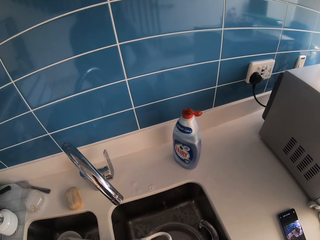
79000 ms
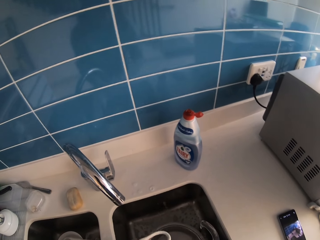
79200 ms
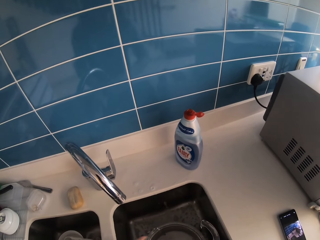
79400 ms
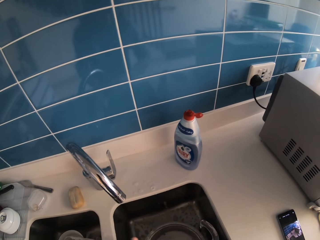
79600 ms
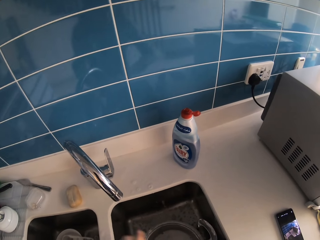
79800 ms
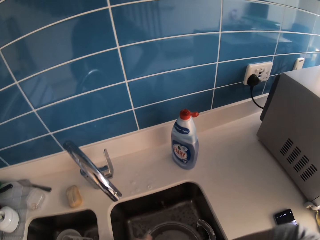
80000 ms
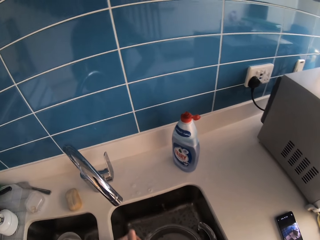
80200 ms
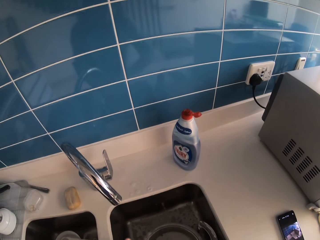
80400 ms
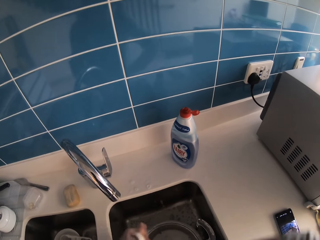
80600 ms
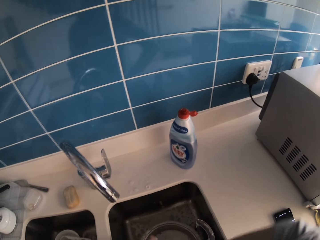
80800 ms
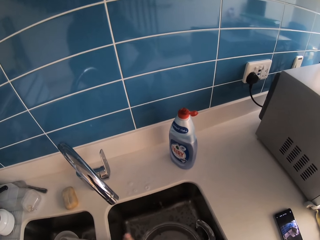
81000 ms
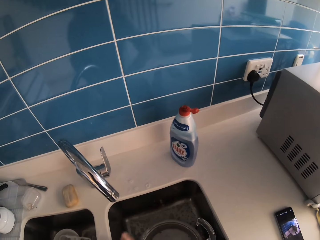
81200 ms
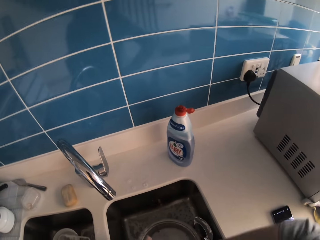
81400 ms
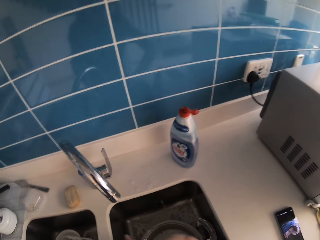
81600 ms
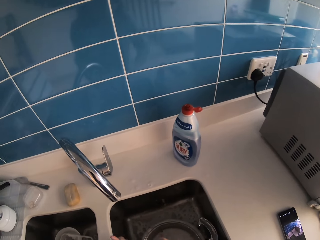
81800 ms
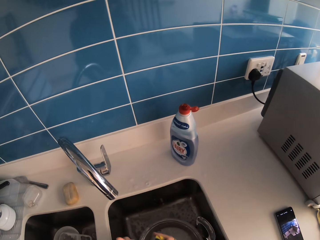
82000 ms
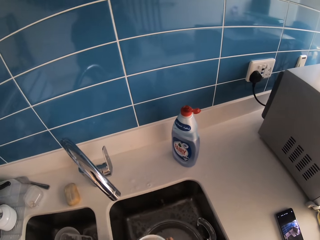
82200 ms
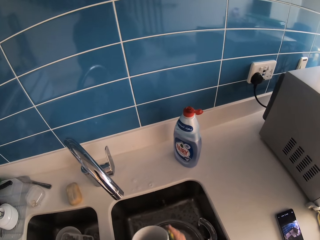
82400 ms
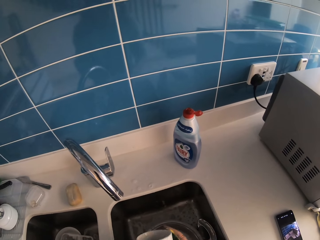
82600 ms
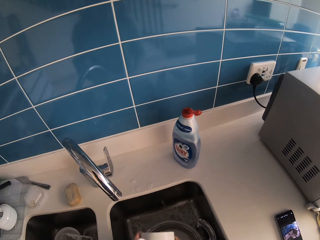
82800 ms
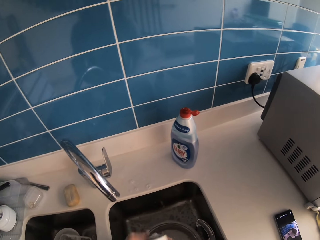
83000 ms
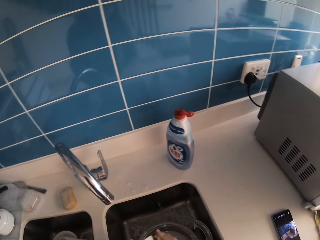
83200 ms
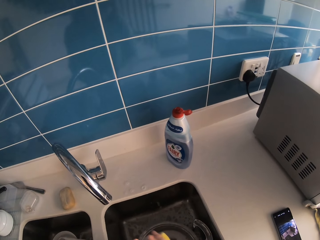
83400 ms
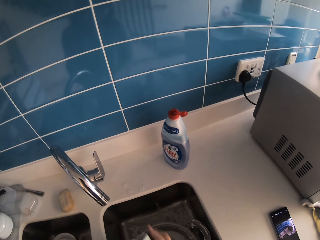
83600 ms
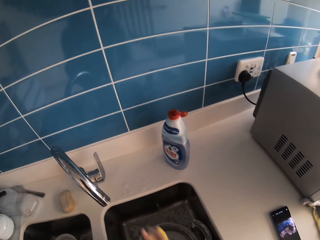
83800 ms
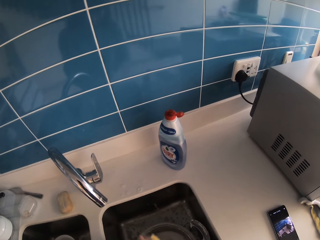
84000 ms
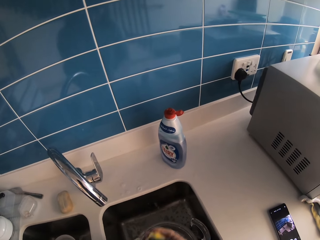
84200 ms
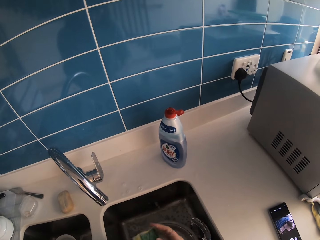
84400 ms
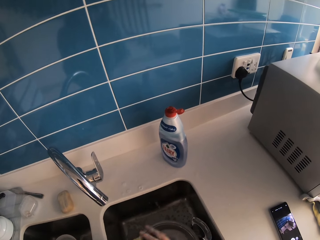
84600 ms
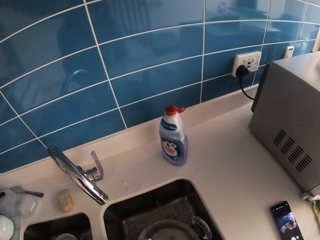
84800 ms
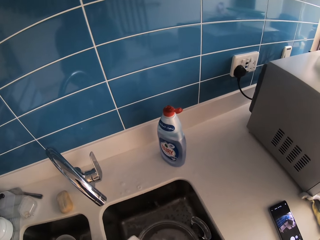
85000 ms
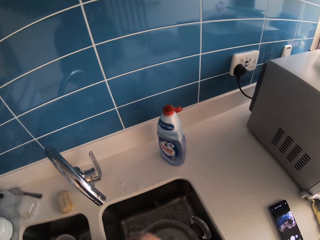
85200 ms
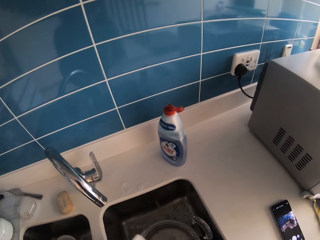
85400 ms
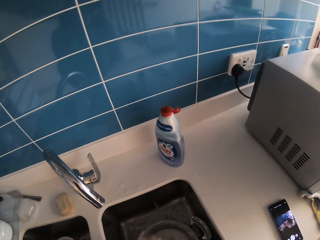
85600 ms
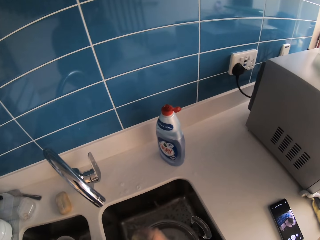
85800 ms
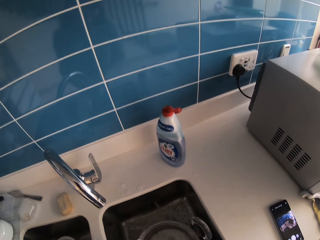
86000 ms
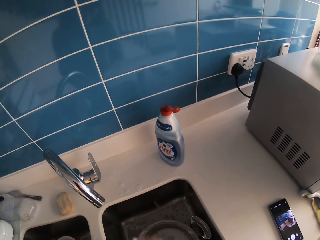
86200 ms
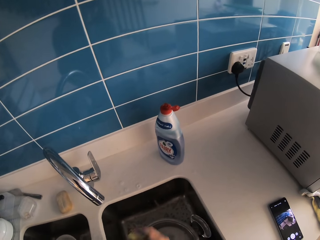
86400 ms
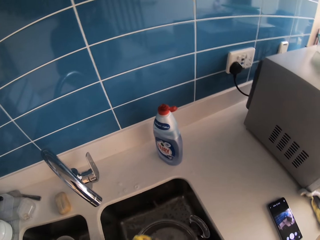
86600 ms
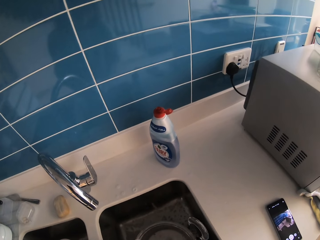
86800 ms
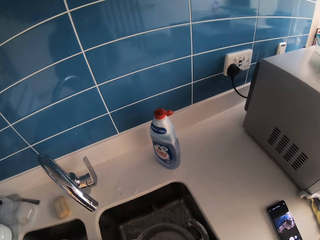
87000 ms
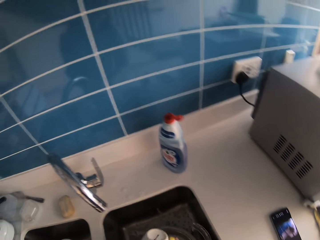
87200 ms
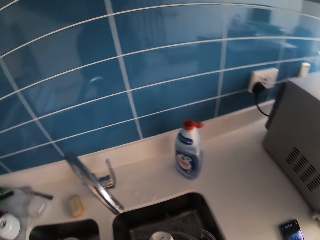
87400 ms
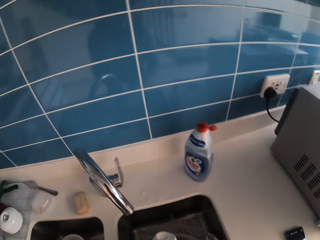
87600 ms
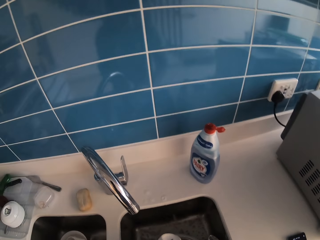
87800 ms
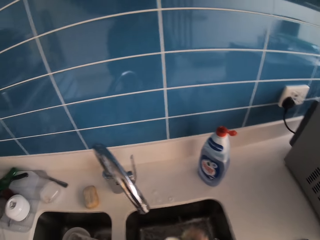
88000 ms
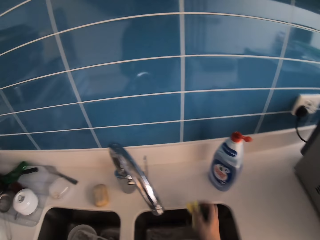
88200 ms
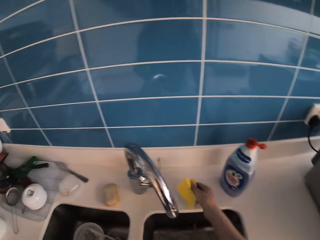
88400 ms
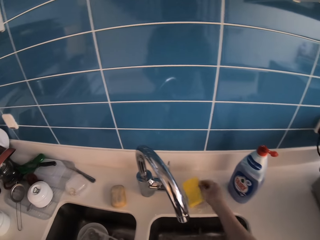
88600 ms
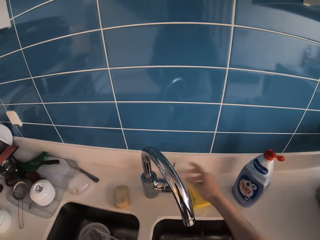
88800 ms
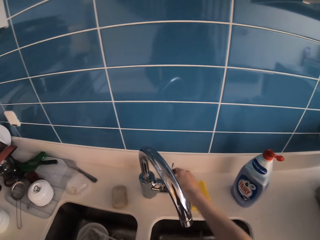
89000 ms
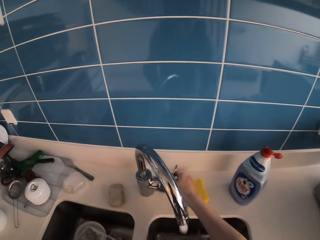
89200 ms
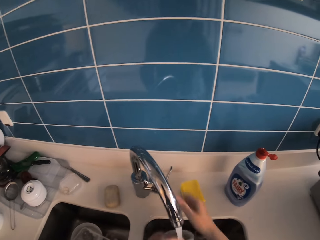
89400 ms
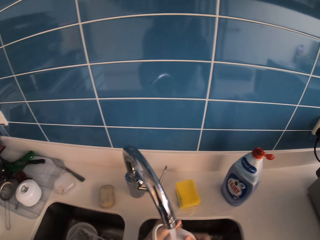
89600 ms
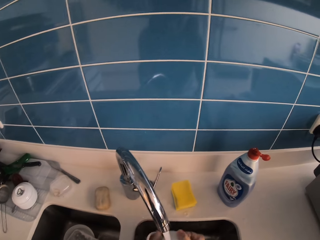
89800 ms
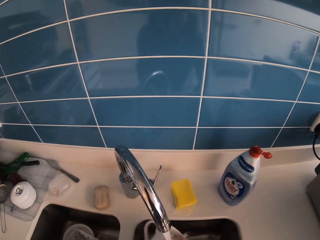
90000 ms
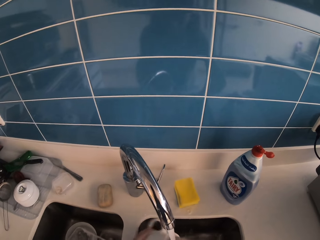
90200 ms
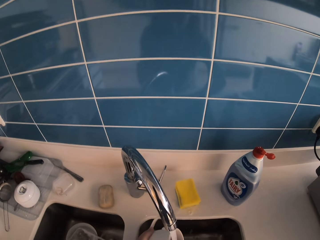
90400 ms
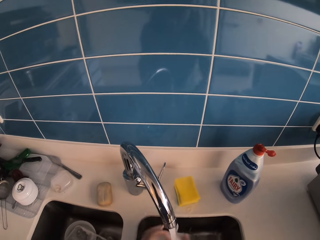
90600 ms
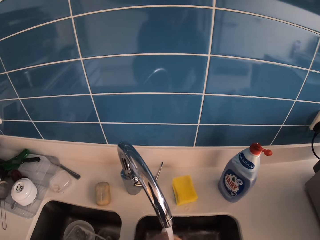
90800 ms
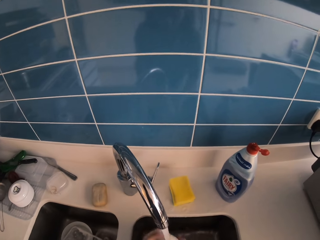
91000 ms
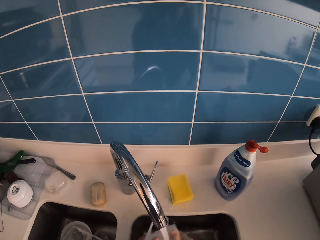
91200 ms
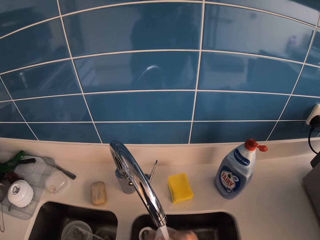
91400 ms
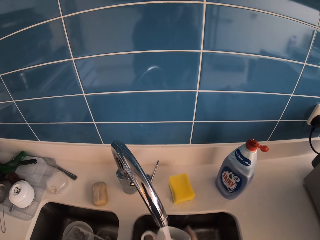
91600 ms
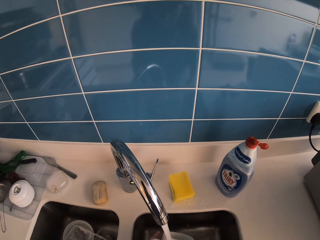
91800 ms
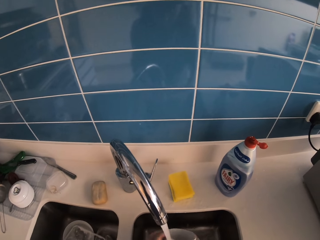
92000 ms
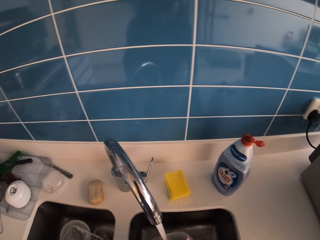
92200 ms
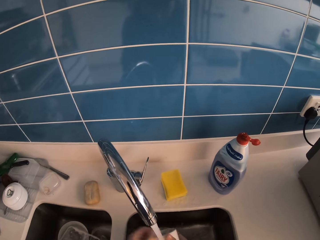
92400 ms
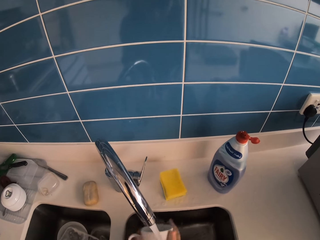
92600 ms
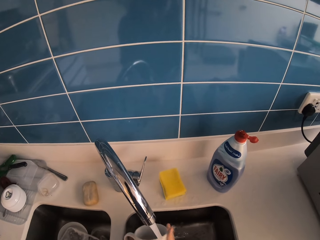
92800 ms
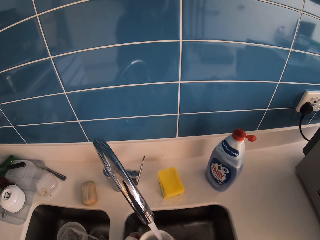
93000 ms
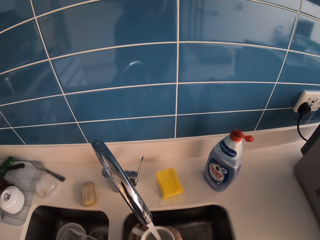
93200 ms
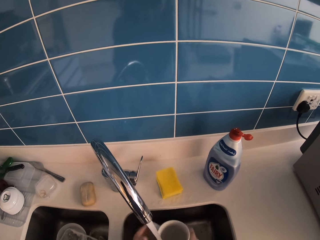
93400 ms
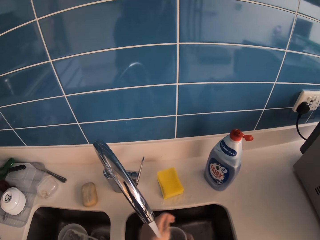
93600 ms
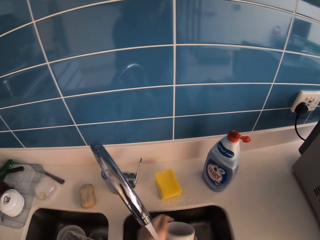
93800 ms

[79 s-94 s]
The camera wearer places the sponge on the sink with the right hand. They switch on the tap. They rinse the cup in the running water.

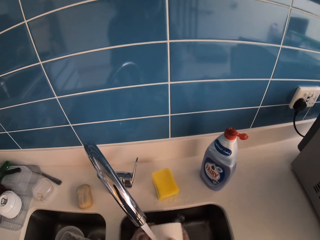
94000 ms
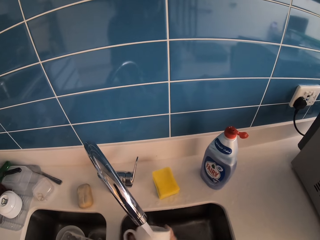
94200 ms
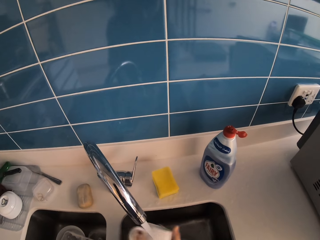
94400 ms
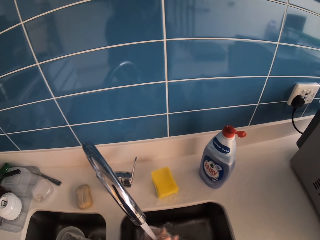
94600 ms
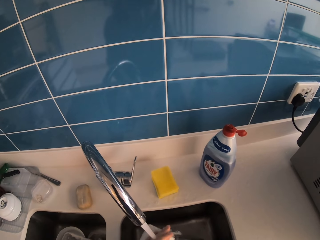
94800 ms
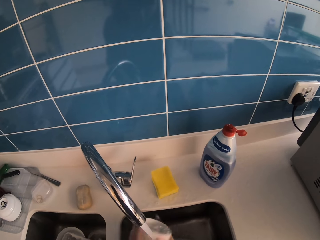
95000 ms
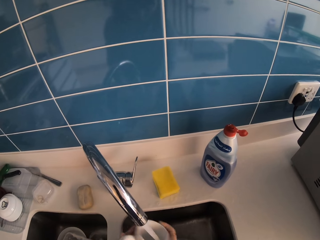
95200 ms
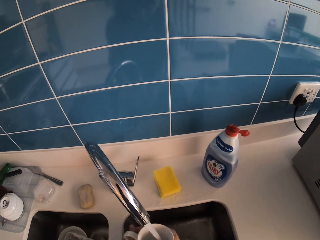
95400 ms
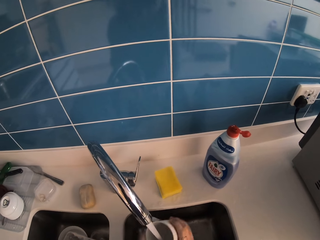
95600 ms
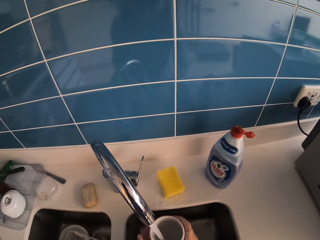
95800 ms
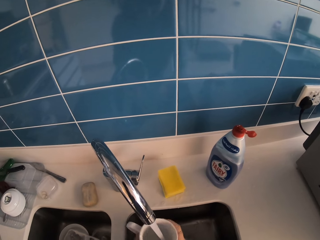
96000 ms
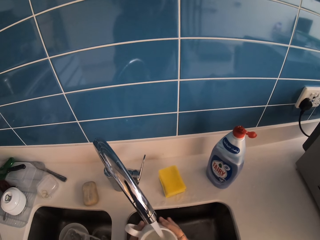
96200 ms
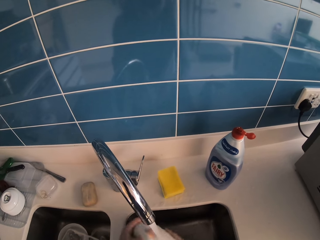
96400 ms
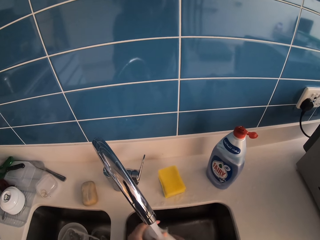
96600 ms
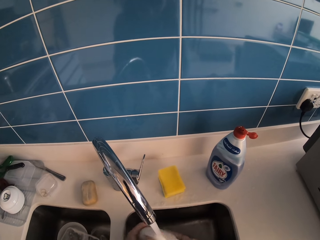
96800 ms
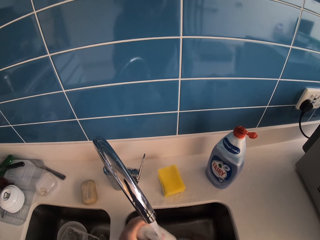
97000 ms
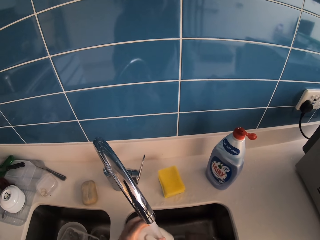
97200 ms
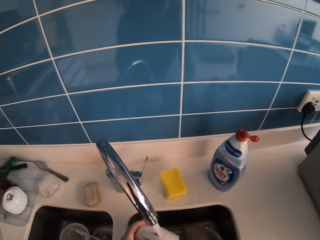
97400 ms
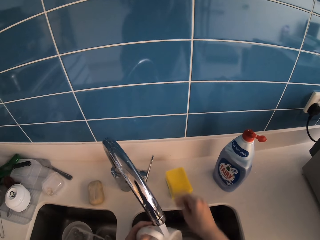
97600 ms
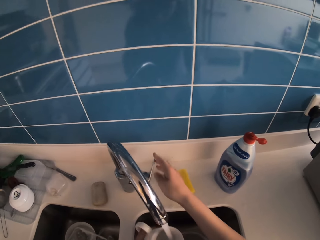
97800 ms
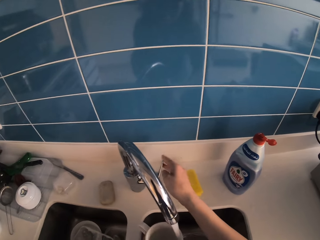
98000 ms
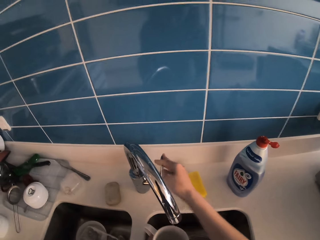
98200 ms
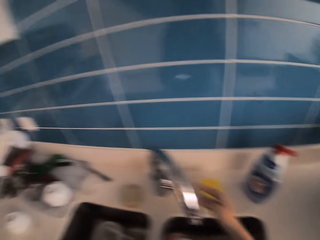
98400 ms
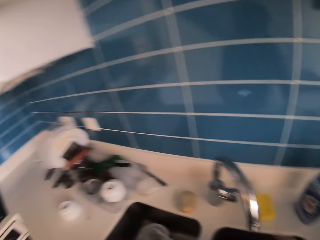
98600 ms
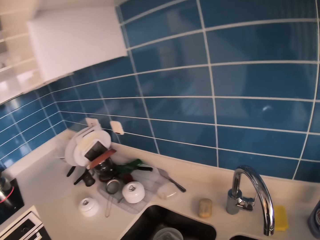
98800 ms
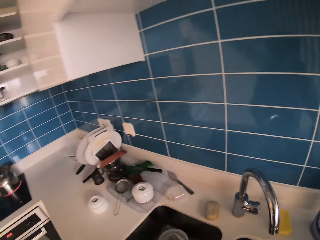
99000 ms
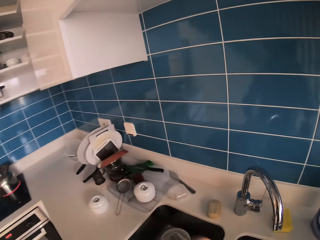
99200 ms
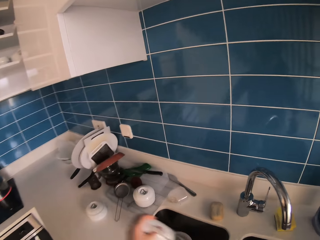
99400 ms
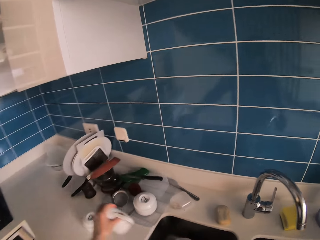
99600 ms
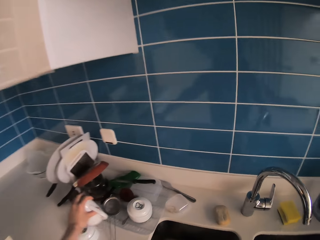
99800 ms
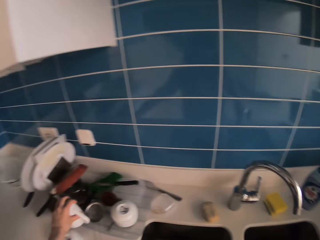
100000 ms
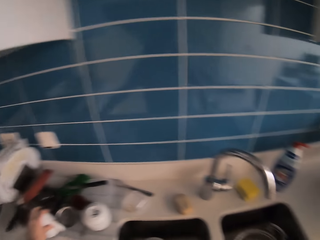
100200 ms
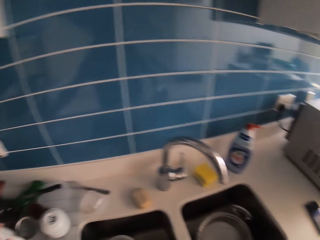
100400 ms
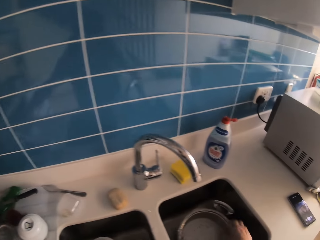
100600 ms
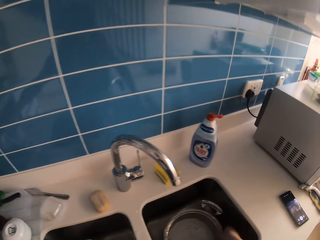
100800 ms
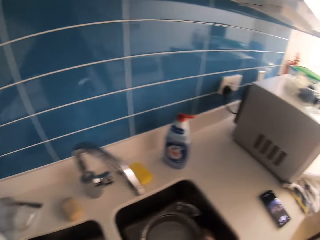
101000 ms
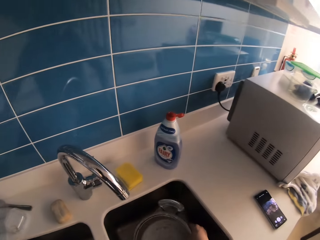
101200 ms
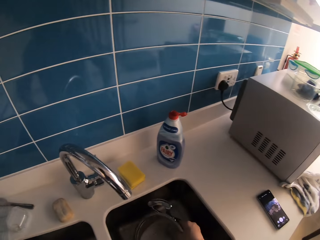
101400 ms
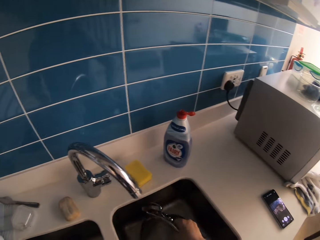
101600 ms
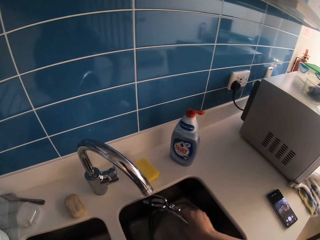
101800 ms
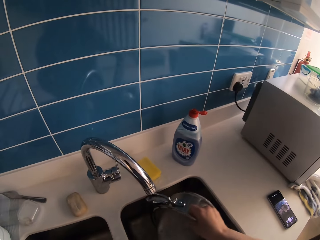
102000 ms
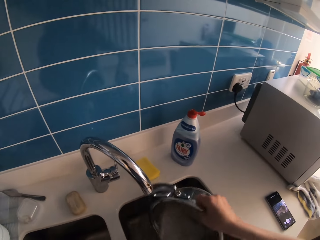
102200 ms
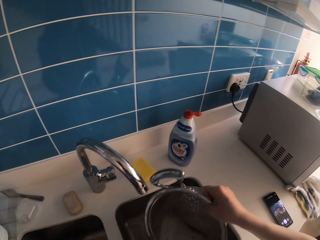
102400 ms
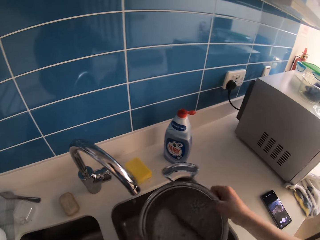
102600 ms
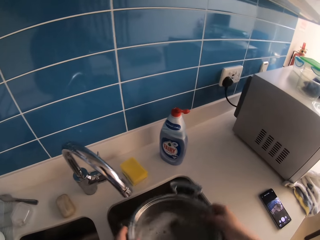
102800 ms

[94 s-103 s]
The camera wearer closes the tap. They put the cup in a dish rack. They pick the stainless steel bowl from the sink.
